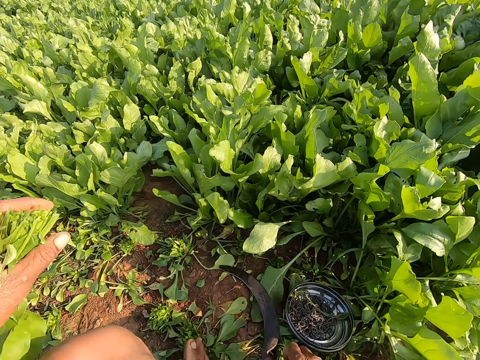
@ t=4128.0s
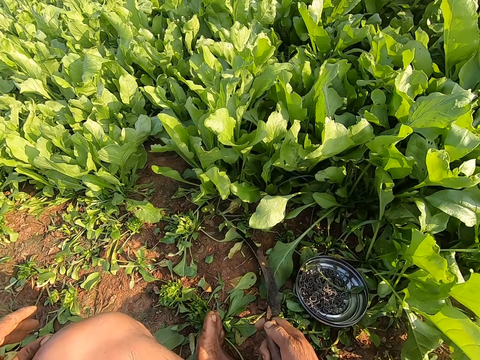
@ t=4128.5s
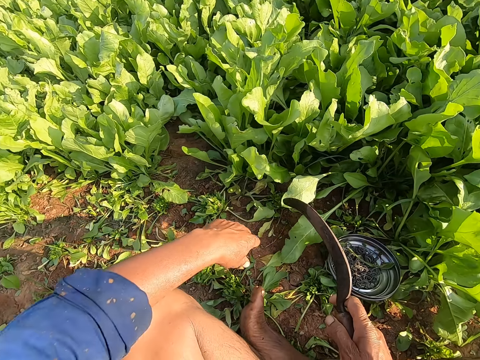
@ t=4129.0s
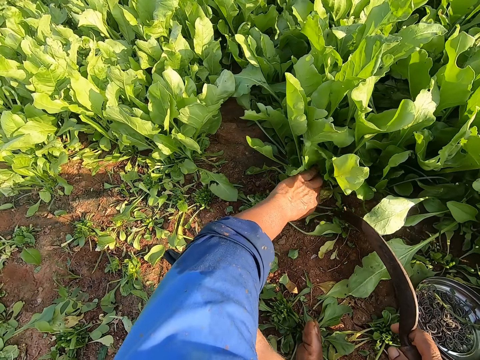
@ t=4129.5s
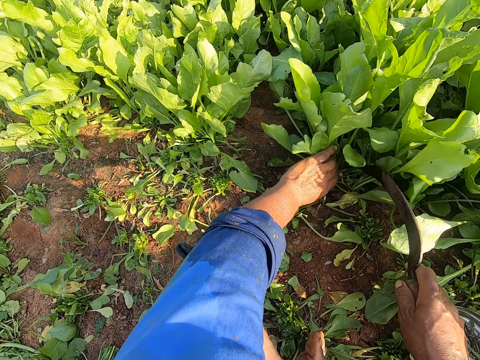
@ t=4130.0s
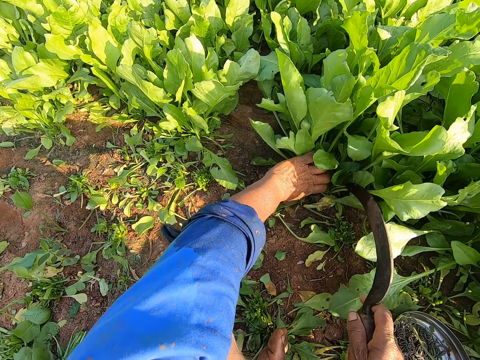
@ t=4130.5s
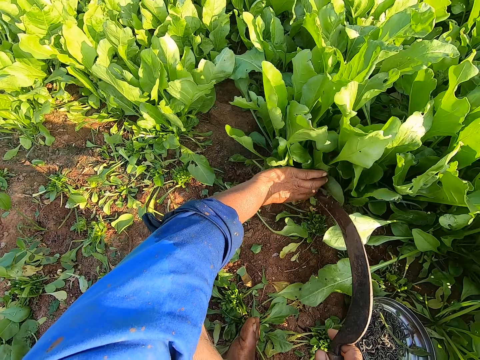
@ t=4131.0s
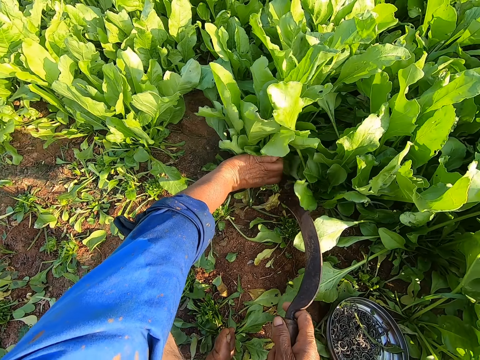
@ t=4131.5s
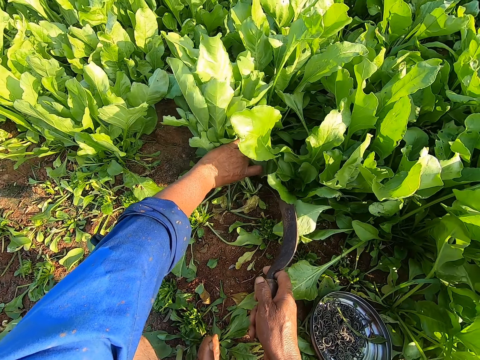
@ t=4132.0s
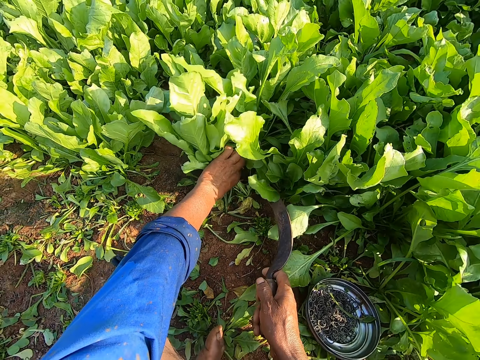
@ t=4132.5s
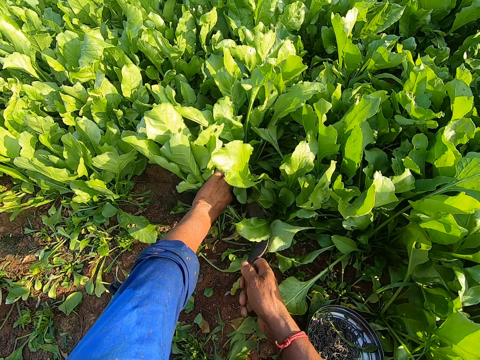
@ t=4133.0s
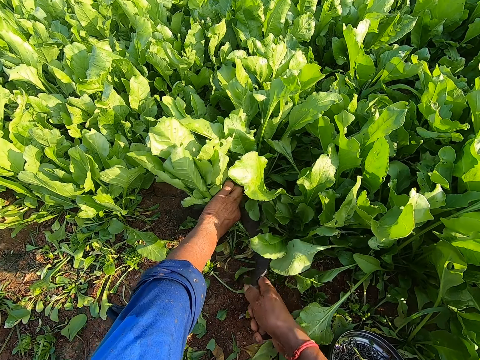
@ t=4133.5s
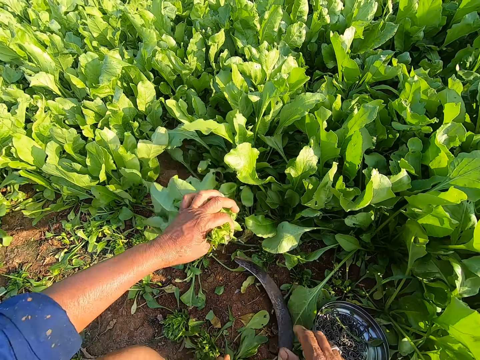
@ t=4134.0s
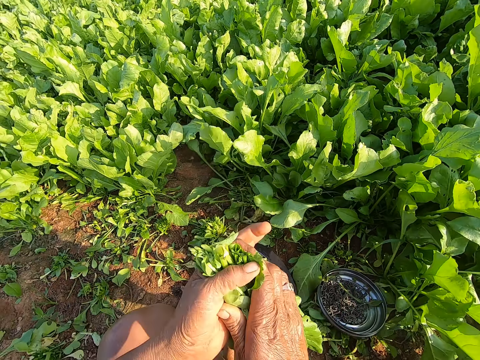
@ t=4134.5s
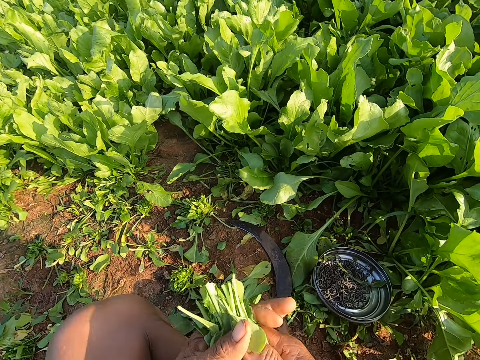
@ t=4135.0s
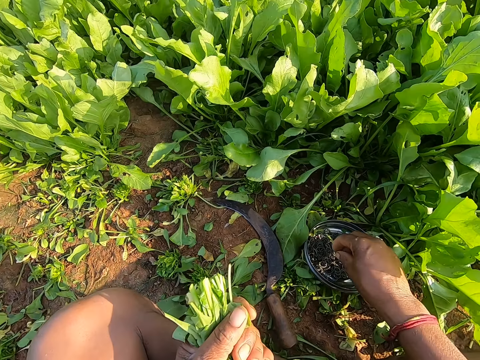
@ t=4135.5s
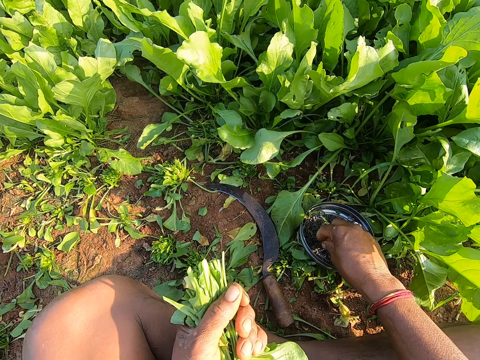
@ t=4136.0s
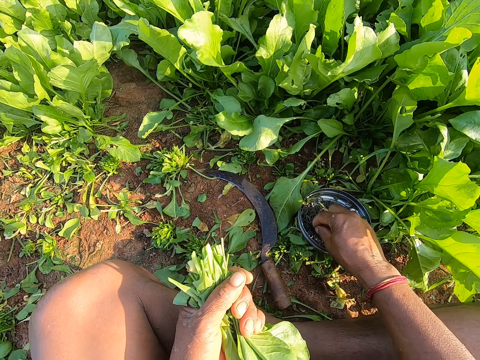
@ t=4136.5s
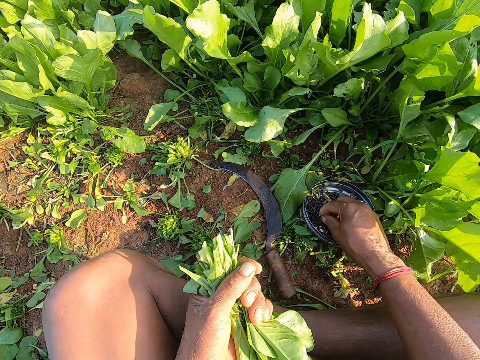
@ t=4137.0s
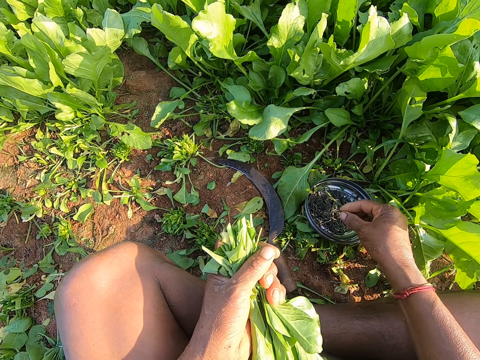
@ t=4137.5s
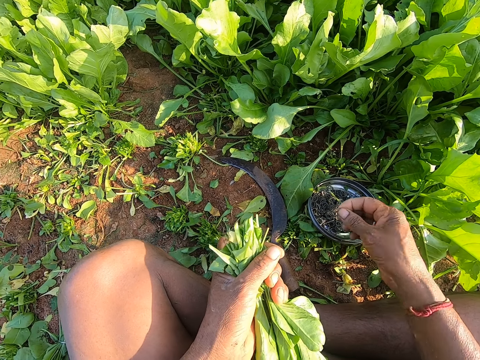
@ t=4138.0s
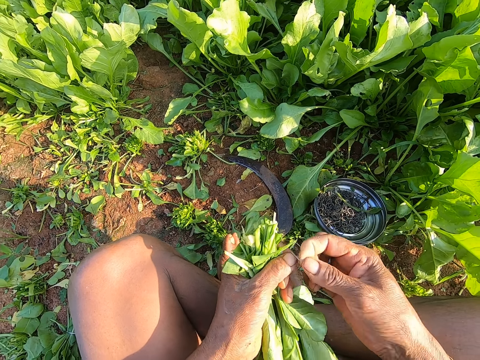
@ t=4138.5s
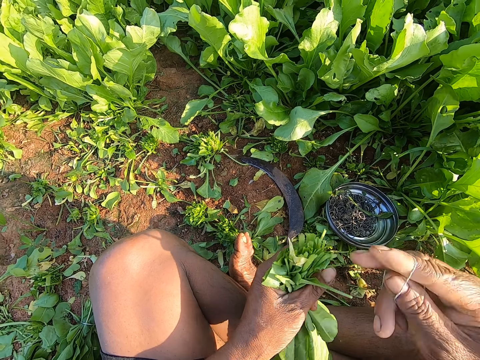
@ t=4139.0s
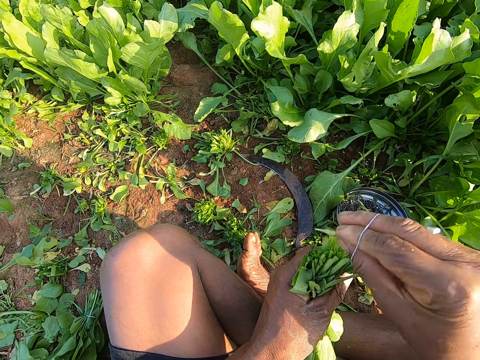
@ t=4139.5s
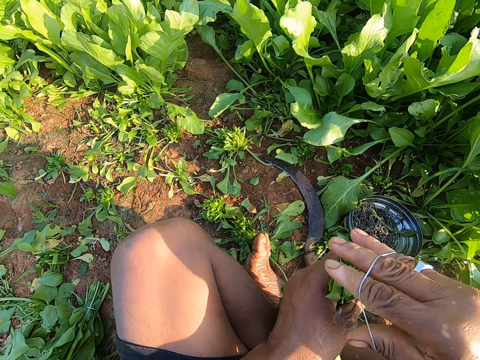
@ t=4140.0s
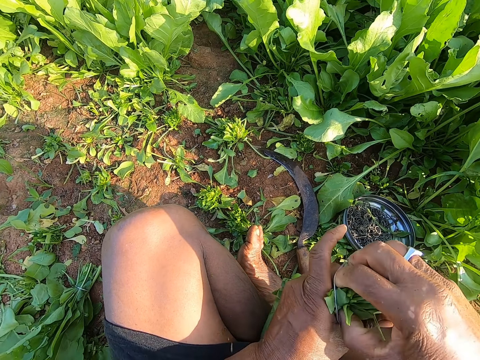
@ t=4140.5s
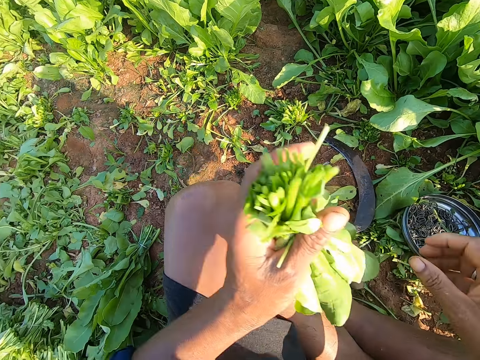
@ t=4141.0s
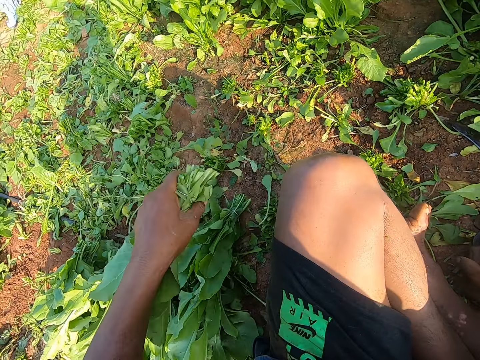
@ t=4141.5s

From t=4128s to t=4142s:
The camera wearer holds the kales with his left hand. He picks up the sickle from the ground with his right hand. He puts the cut kale on the ground. He holds a plant on the ground with his left hand. He adjusts a plant on the ground with the sickle in his right hand. He cuts the plant on the ground with the sickle in his right hand. He drops the sickle in his right hand on the ground. He holds the plants with both hands. He arranges the cut kales with both hands. He takes a rubber band from the plate on the ground with his right hand. He stretches the rubber band with both hands. He wears the rubber band on his right hand. He removes a spoilt kale leaf from the bundle of leaves in his left hand with his right hand and drops the leaf on the ground with his right hand. He ties the plants in his left hand with the rubber band in his right hand.

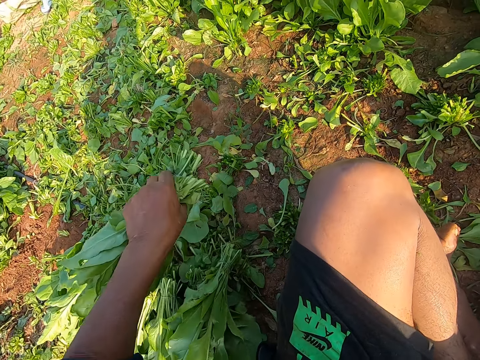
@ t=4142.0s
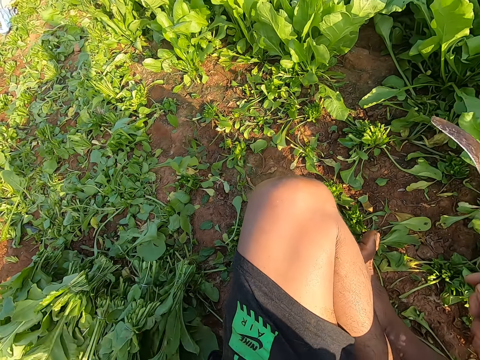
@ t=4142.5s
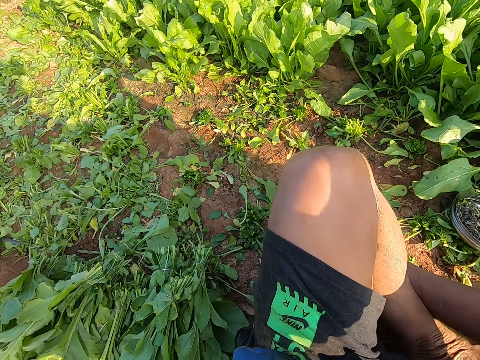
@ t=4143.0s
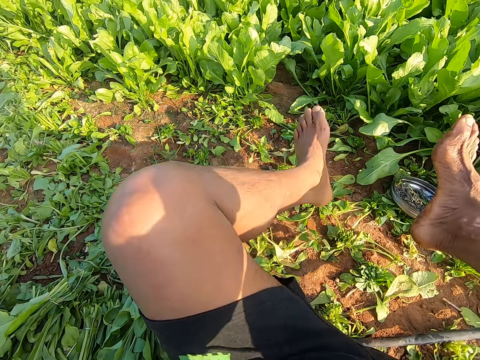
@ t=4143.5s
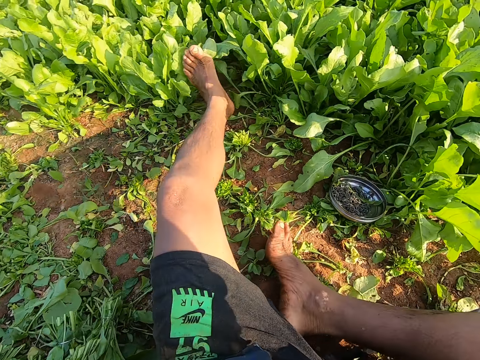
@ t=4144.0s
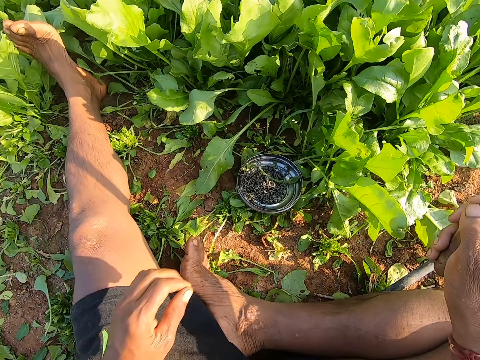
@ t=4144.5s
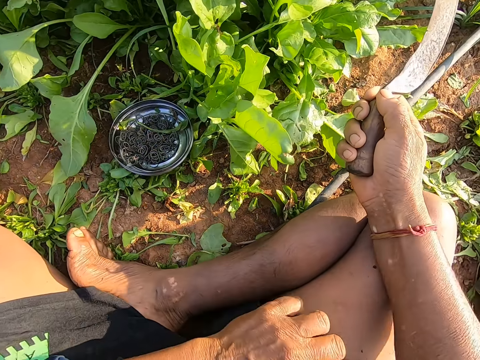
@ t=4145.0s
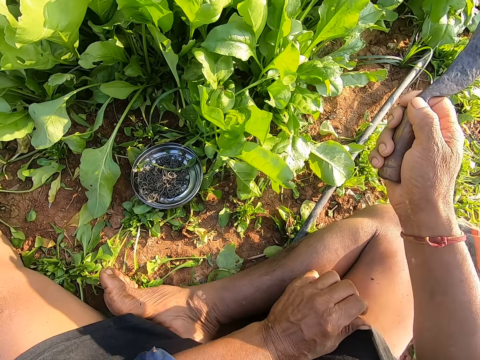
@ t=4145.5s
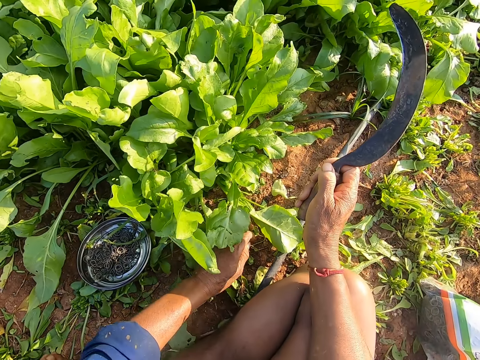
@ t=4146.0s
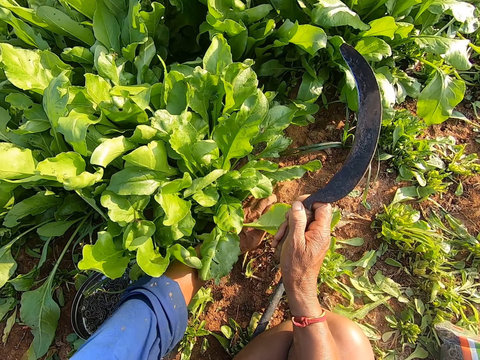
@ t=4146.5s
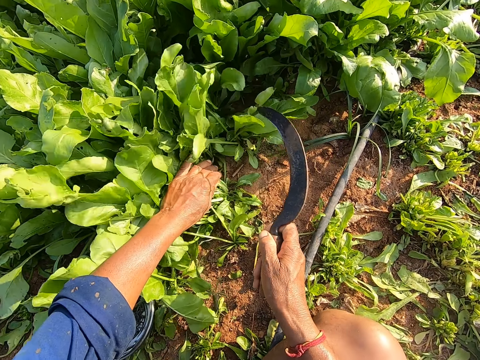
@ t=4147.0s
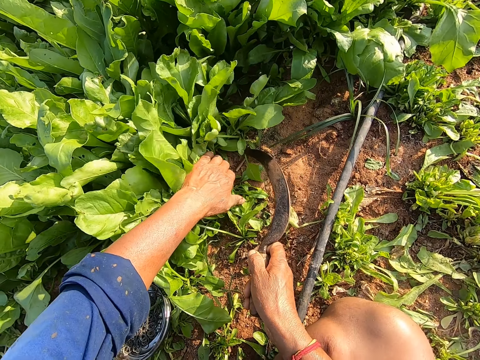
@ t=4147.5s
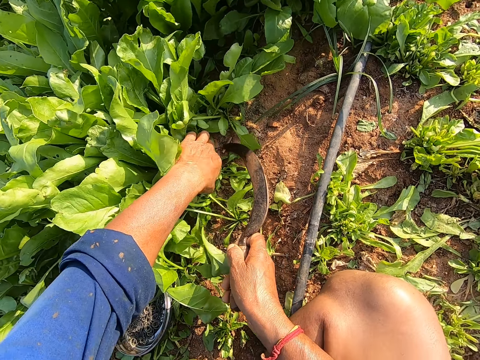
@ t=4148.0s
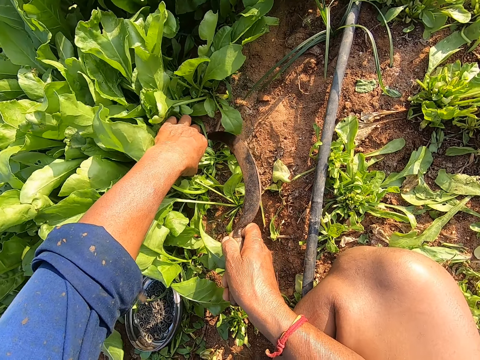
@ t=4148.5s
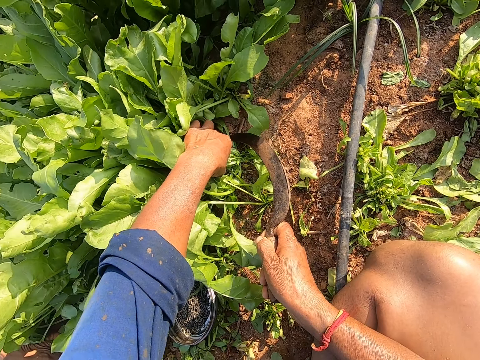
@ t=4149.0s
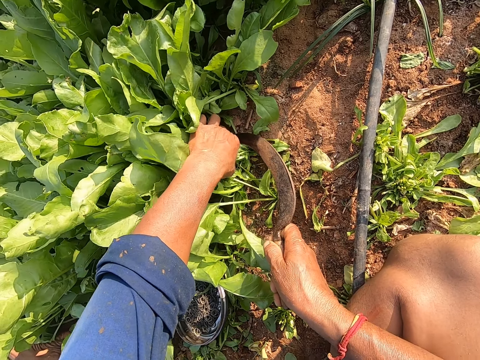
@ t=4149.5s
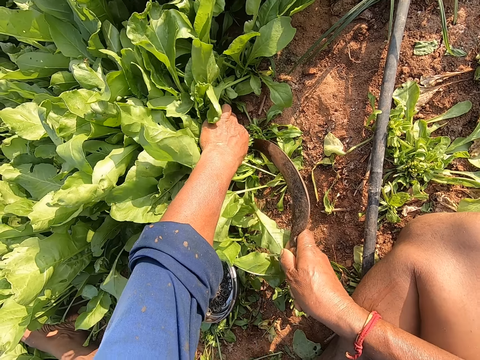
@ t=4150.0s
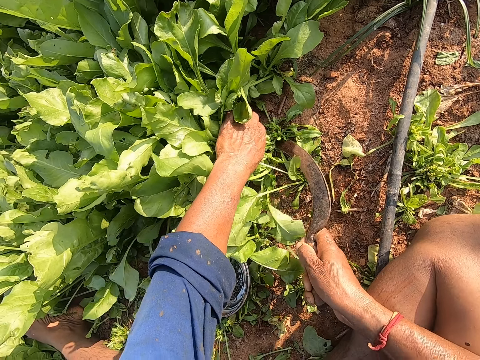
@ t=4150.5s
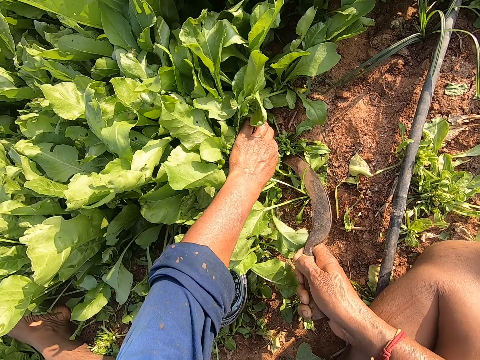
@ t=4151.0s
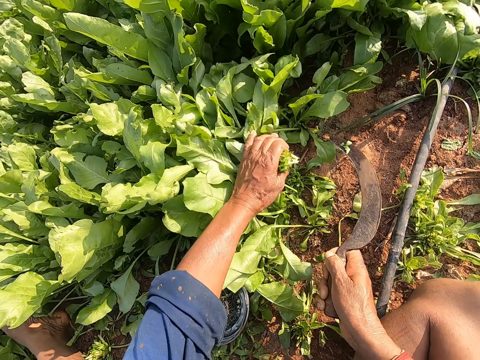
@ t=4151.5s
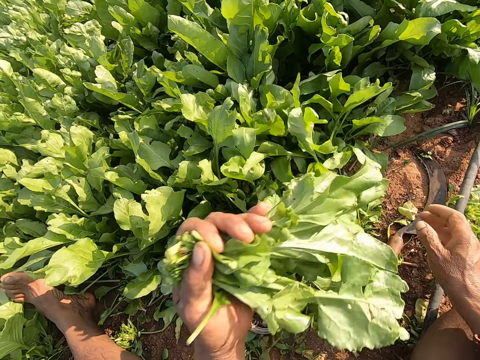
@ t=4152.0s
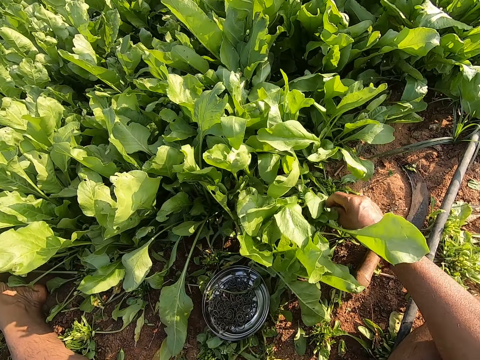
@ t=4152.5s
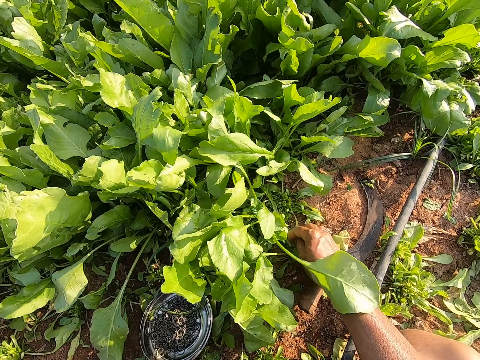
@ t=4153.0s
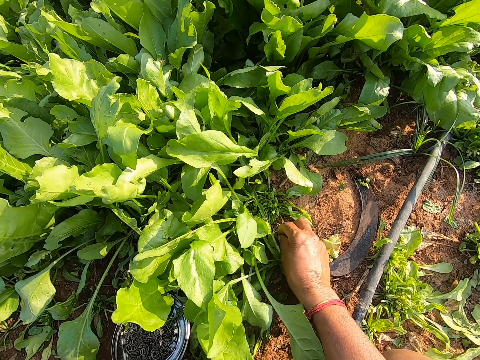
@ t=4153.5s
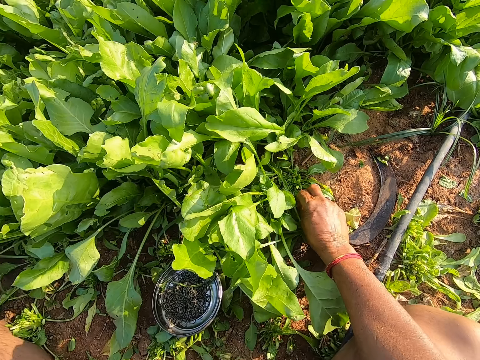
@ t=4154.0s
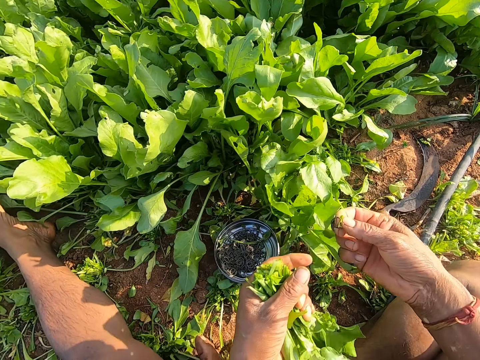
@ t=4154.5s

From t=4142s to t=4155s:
The camera wearer drops the plants in his left hand on the ground. He takes the sickle. He adjusts his body on the ground with both hands. He stretches his leg on the ground. He adjusts his clothes. He holds a plant on the ground with his left hand. He cuts the plant on the ground with the sickle in his right hand. He drops the sickle on the ground with his right hand. He picks a rubber band from the ground with his right hand.
